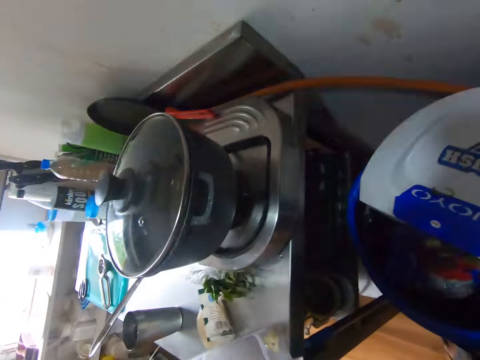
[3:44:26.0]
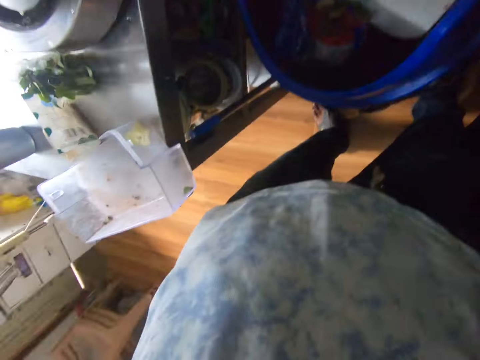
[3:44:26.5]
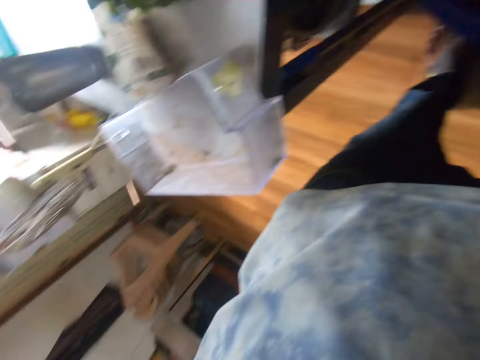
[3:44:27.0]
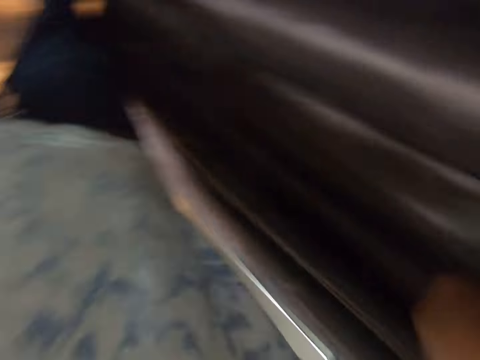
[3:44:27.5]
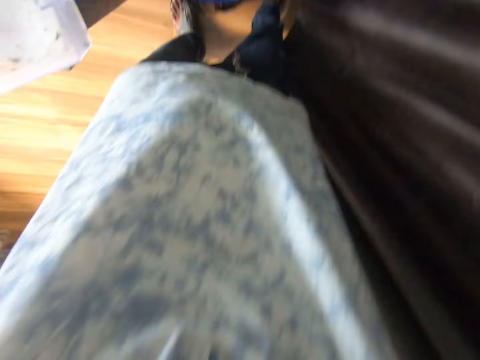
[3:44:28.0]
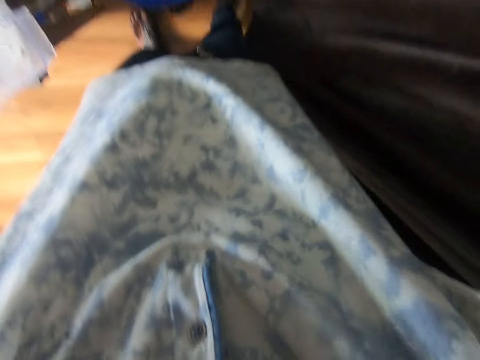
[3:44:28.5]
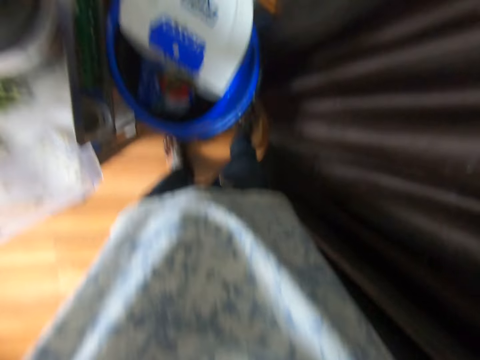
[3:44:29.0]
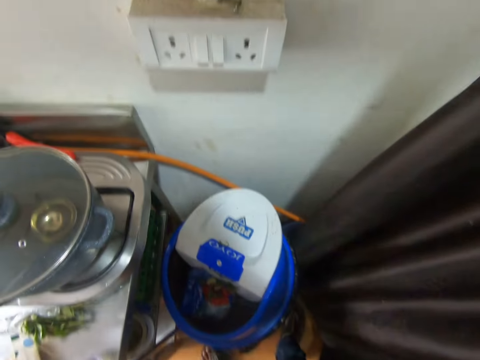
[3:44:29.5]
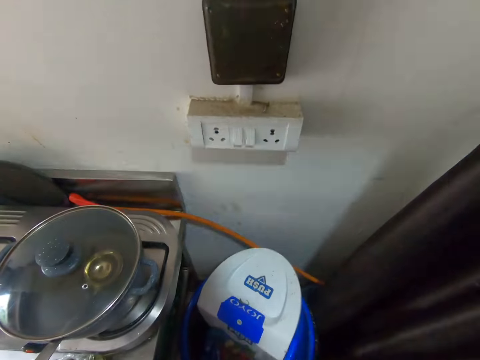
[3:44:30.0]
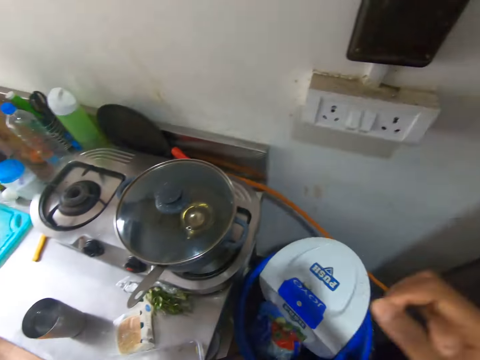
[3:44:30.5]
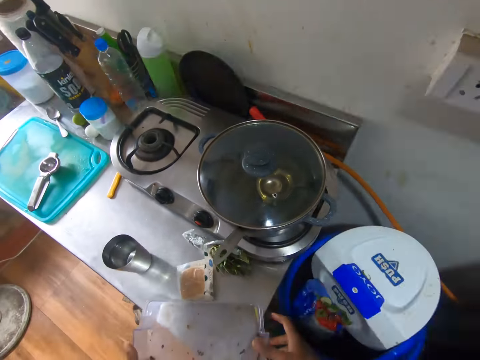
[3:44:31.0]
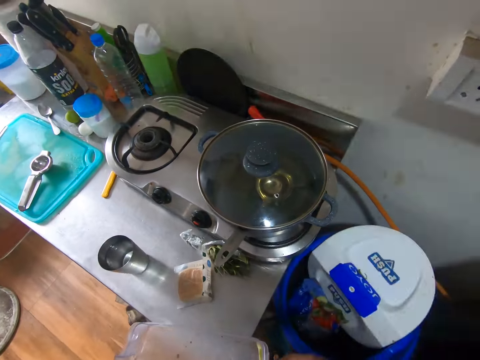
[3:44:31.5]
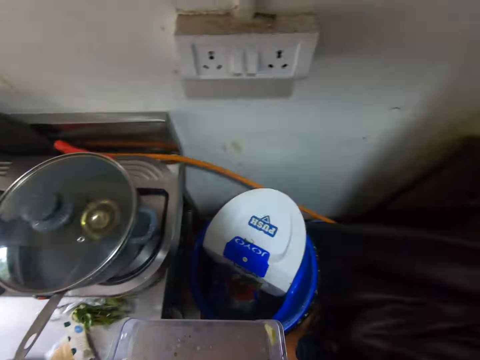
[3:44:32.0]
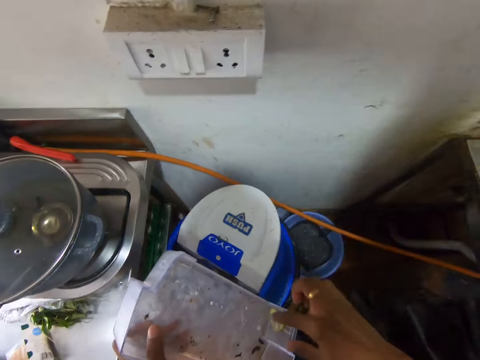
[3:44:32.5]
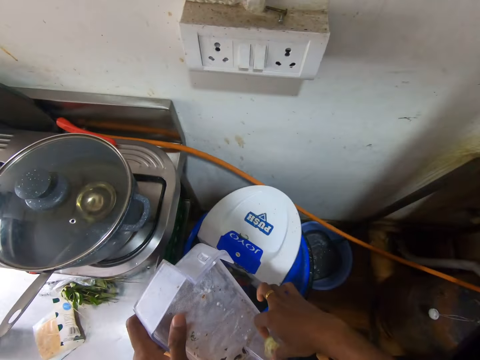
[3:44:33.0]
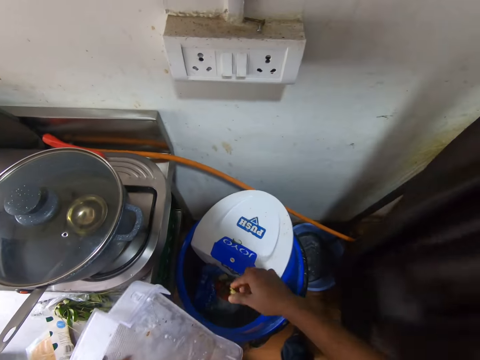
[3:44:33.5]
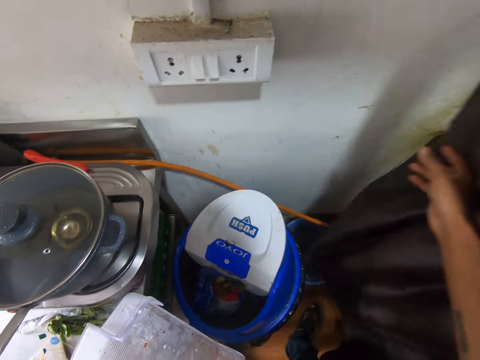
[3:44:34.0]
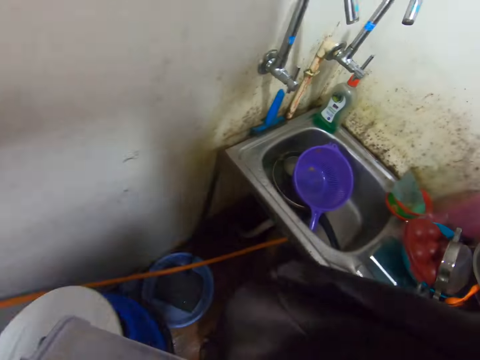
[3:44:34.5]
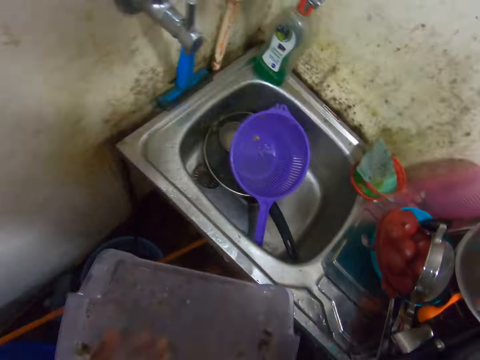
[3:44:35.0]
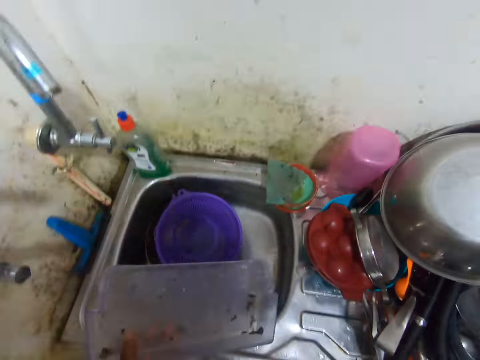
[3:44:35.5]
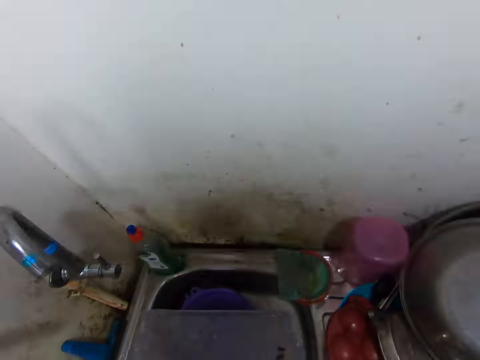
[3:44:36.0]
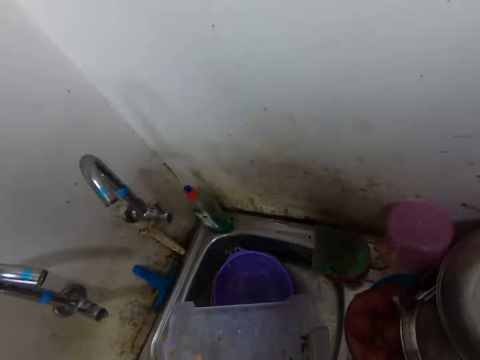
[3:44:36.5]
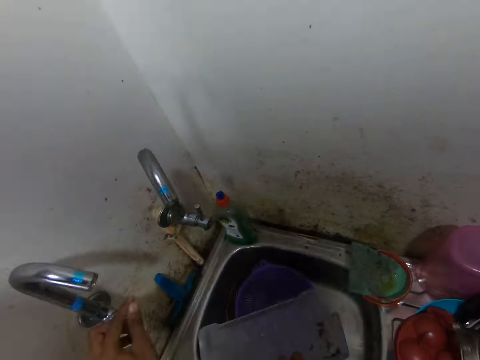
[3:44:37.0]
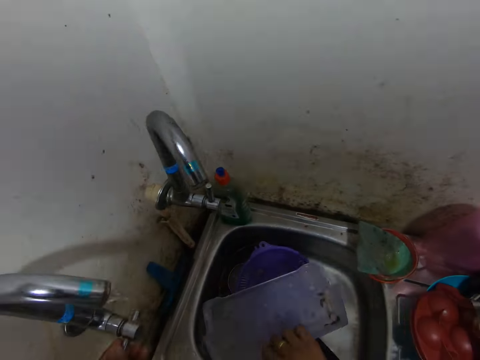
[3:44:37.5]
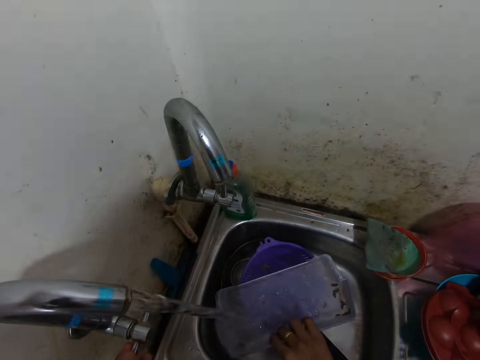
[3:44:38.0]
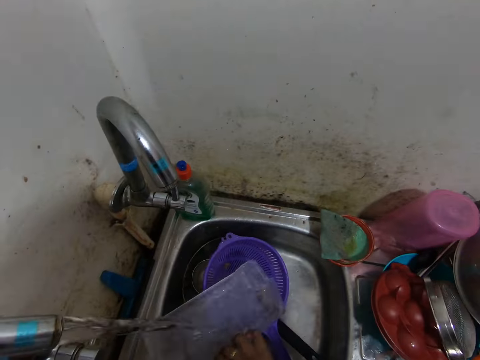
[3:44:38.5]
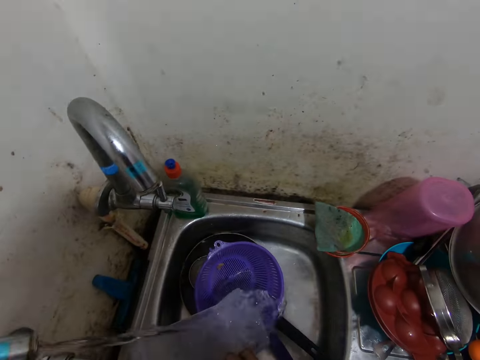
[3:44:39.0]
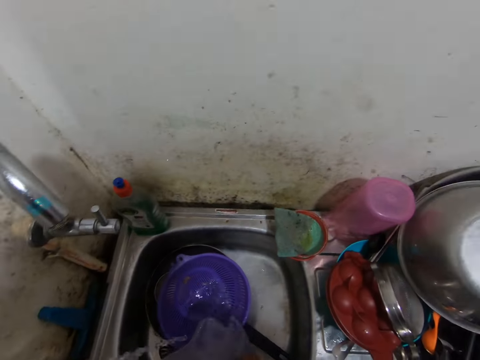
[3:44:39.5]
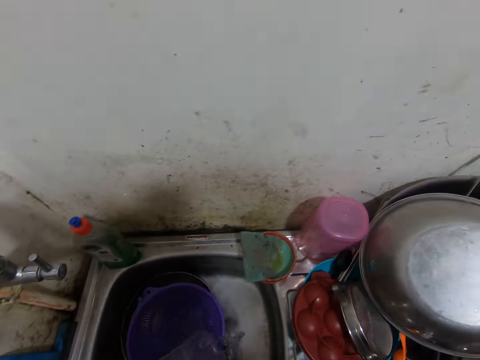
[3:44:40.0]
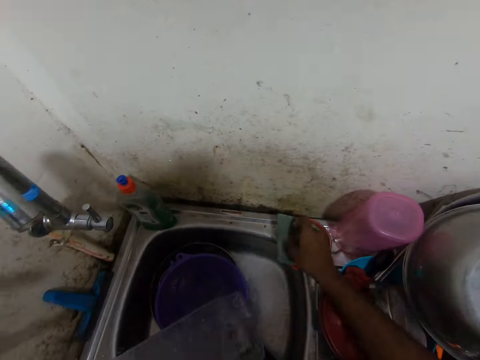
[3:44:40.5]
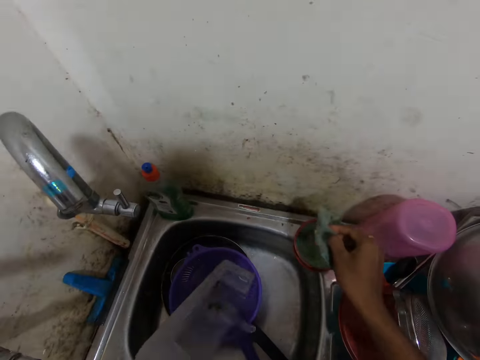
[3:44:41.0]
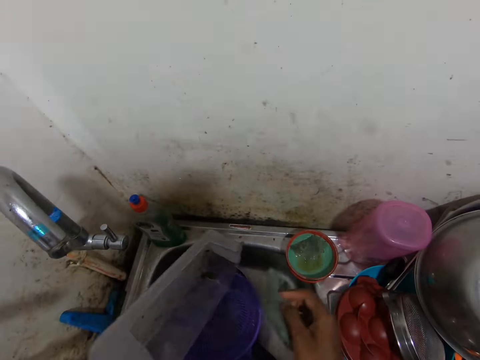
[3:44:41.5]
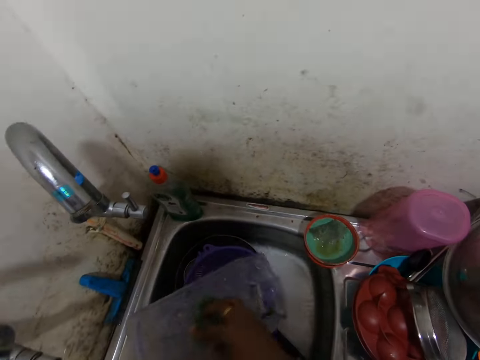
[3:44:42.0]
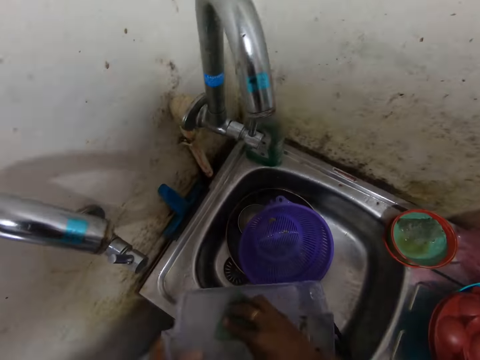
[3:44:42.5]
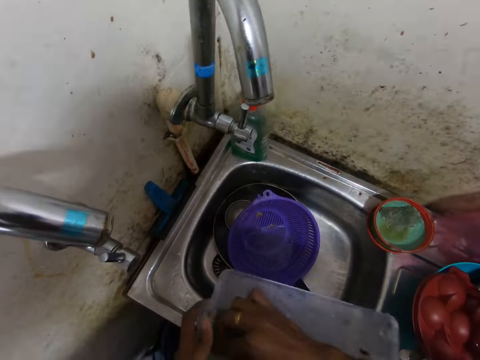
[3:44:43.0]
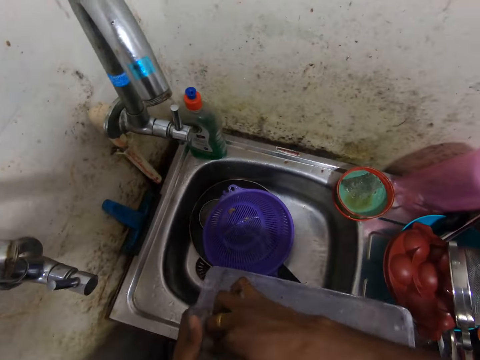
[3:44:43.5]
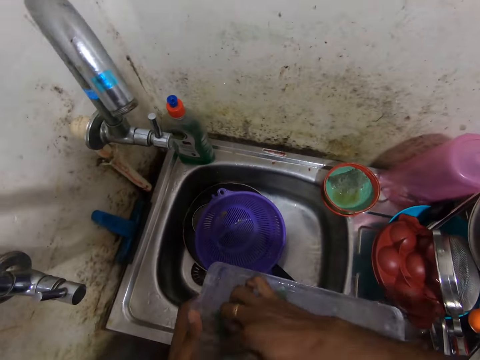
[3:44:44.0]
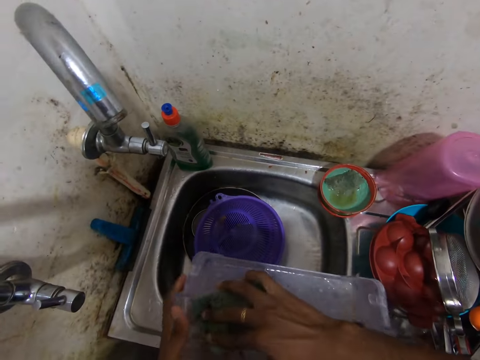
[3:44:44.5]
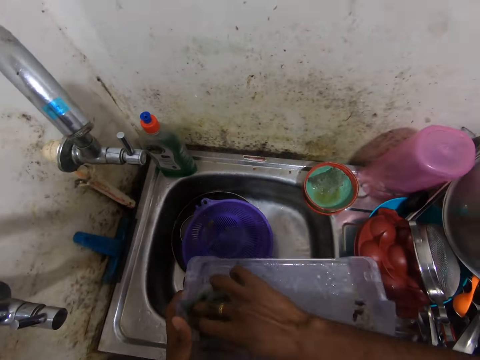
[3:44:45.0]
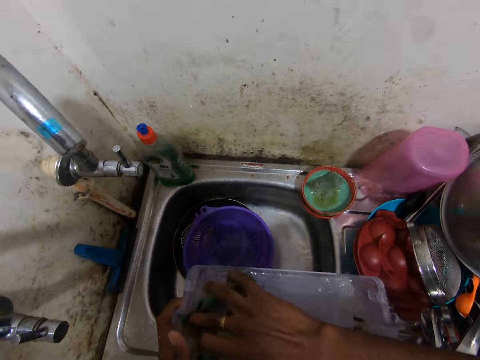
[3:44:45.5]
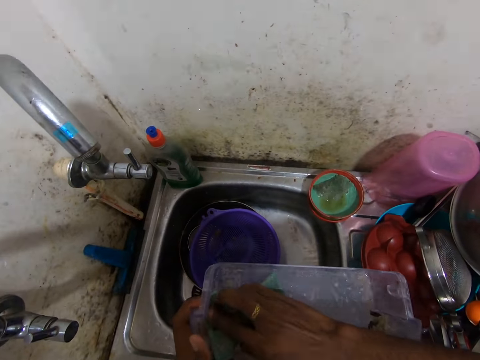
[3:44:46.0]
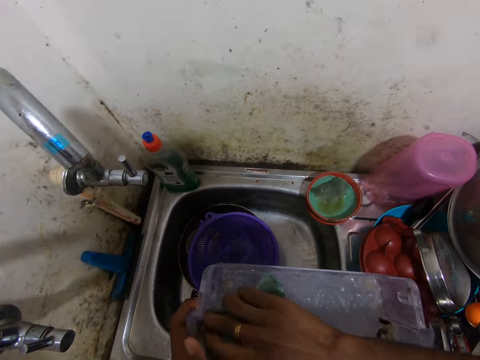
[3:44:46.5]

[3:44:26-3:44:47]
The camera wearer wears the camera. She picks up a bowl with both hands from the table. She opens the curtain. She picks dirt from the bowl into the dustbin with her right hand. She drops the dirt in the dustbin with her right hand. She pulls the curtains with her right hand and walks. She opens the faucet with her left hand. She drops the bowl in the sink with her right hand. She rinses the bowl in her right hand with water. She picks up a sponge from the edge of the sink with her right hand. She washes the bowl with the sponge in her right hand.

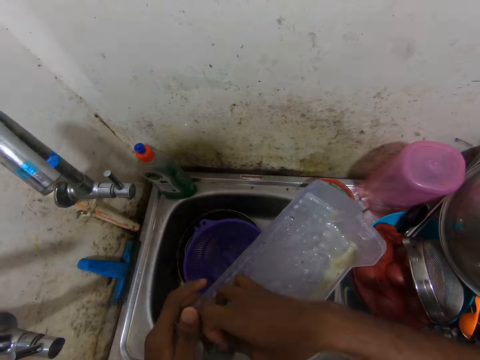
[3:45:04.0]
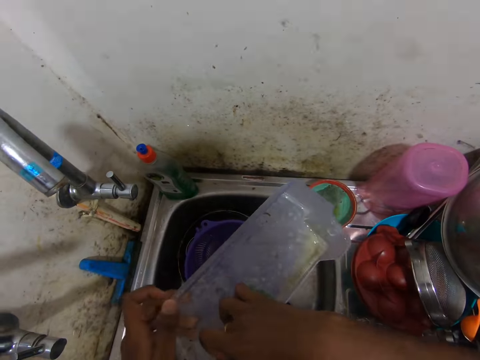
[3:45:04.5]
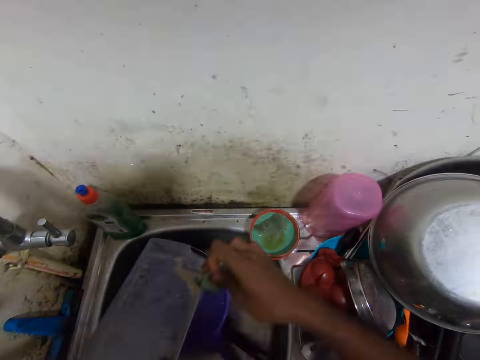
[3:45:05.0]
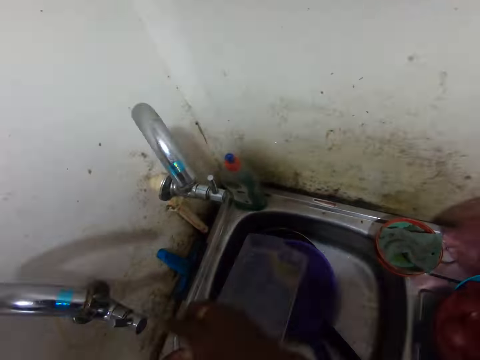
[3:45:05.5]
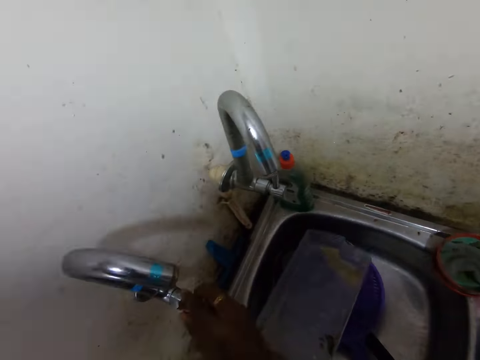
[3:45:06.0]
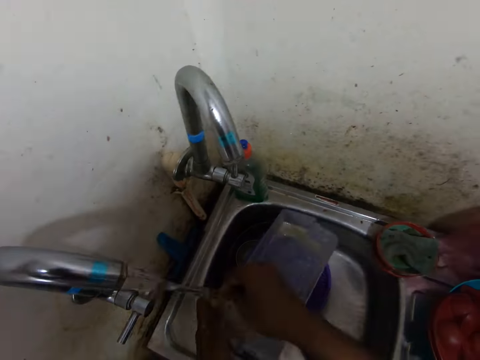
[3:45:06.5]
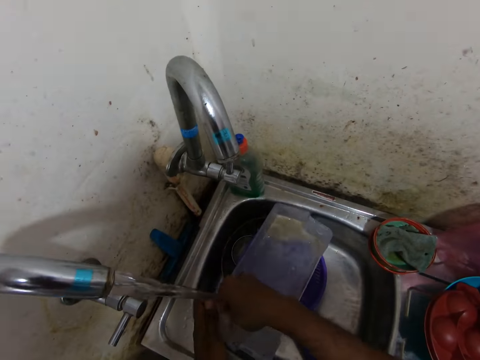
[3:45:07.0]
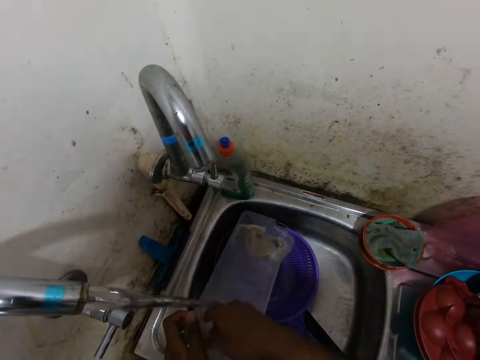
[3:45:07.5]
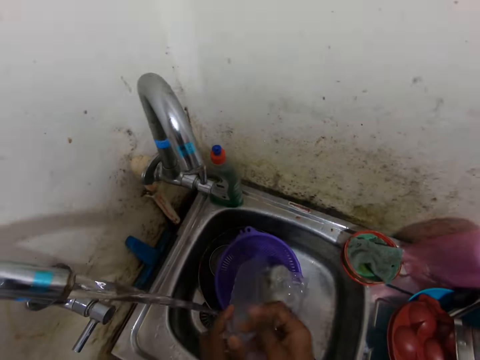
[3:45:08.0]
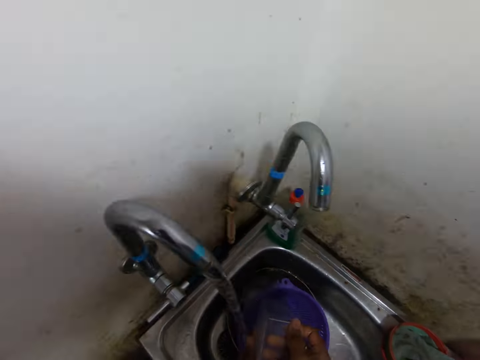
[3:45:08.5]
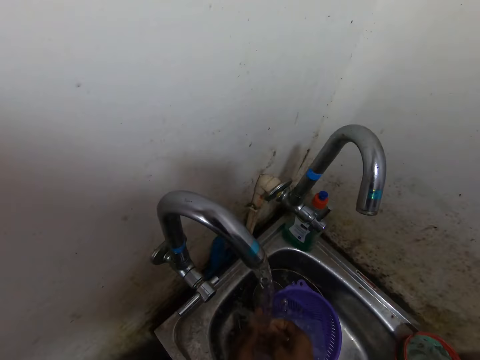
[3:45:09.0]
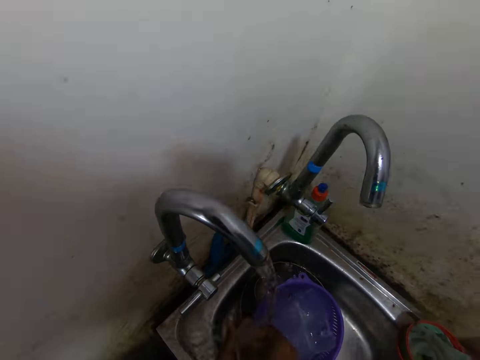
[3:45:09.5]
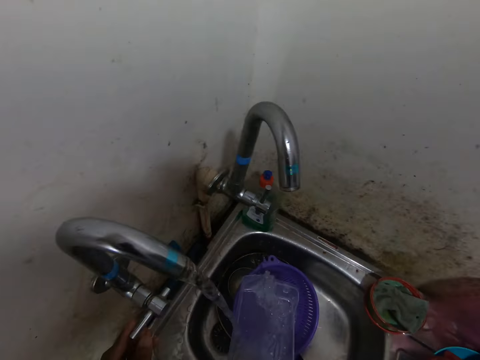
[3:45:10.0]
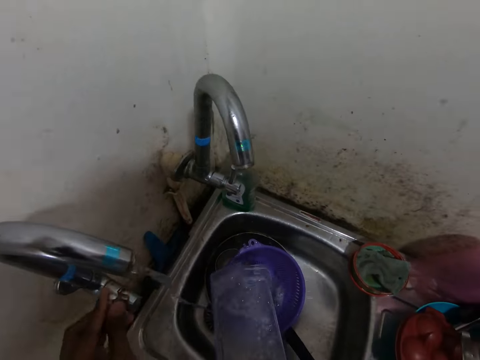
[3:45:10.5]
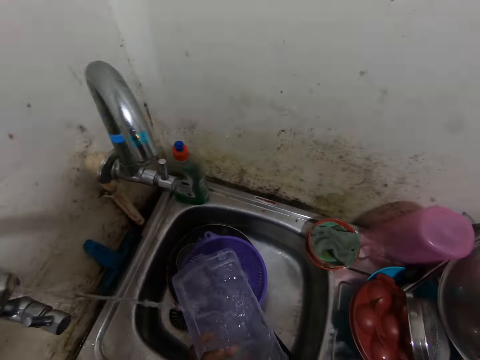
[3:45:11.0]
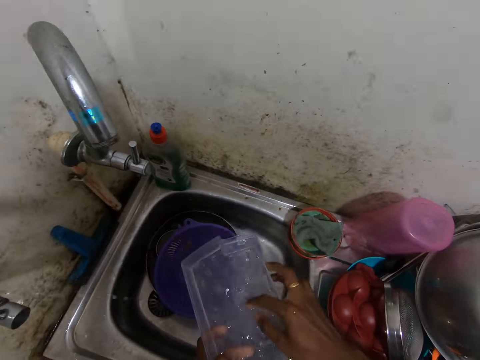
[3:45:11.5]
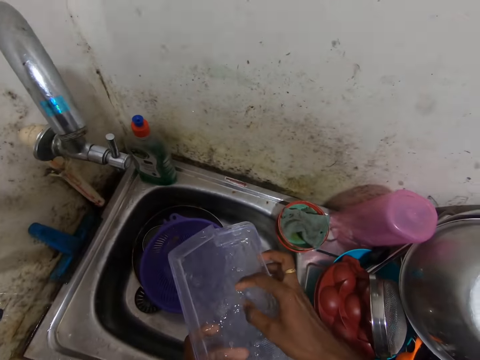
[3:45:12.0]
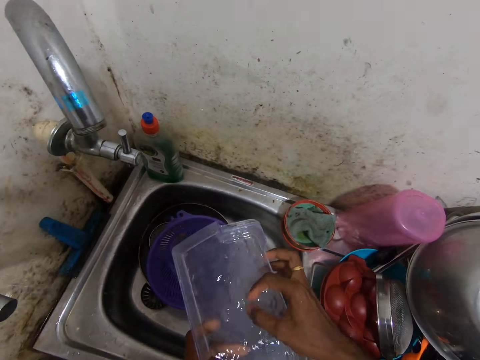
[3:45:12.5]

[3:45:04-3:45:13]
The camera wearer drops the sponge on the edge of the sink with her right hand. She opens the faucet with her right hand. She rinses the bowl or fridge compartment tray with both hands with water. She closes the faucet with her left hand. She removes dirt from the fridge compartment tray with fingers. She scratches the bowl with her right hand.
